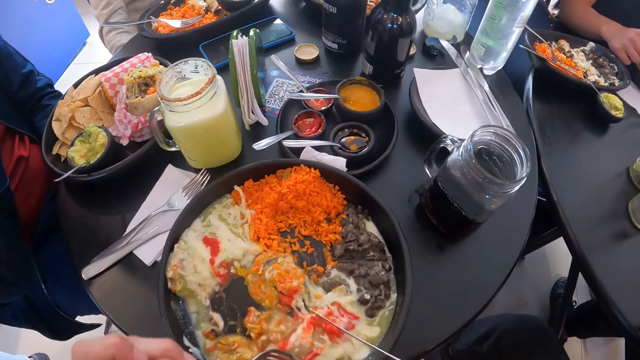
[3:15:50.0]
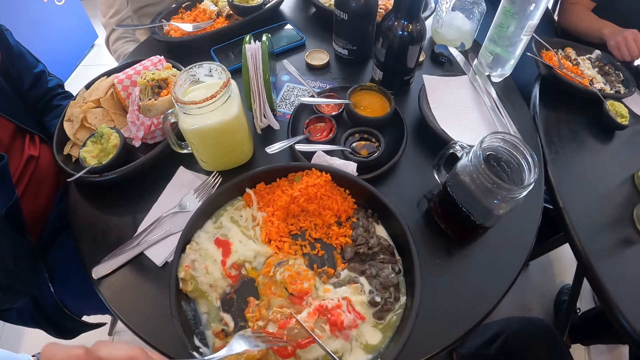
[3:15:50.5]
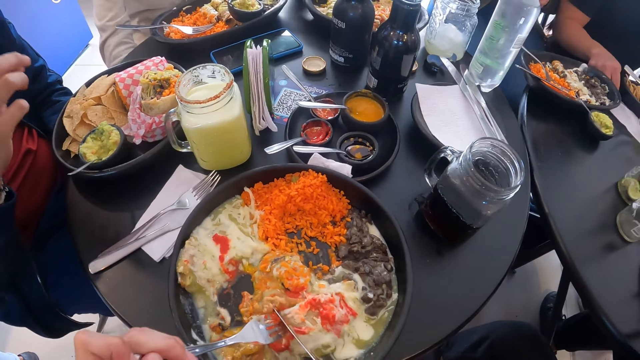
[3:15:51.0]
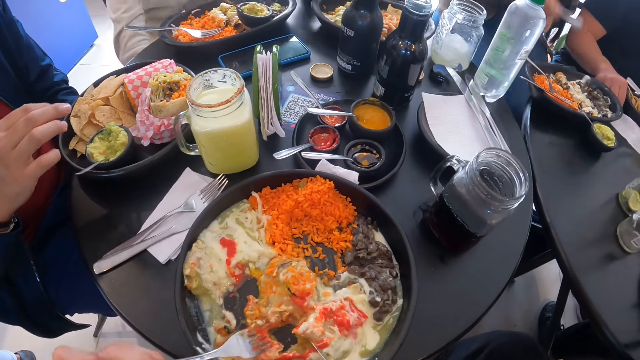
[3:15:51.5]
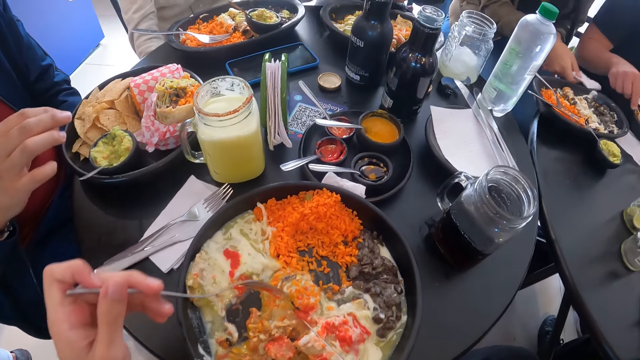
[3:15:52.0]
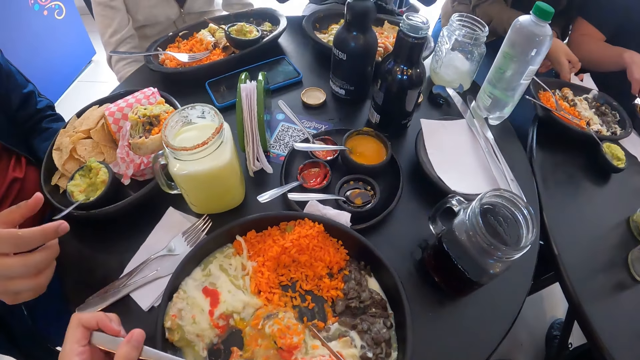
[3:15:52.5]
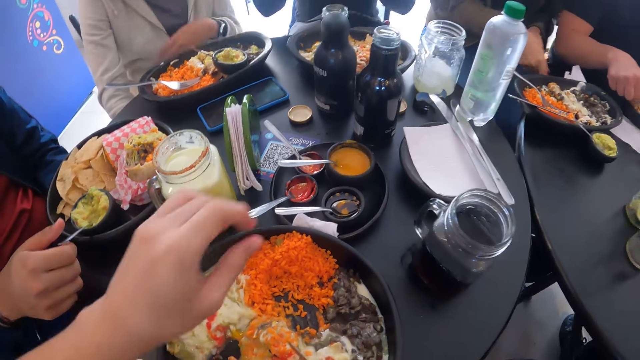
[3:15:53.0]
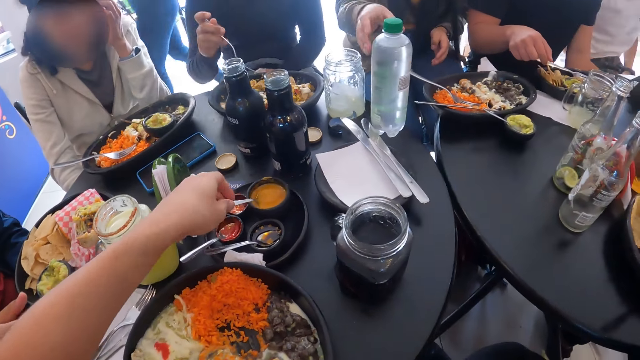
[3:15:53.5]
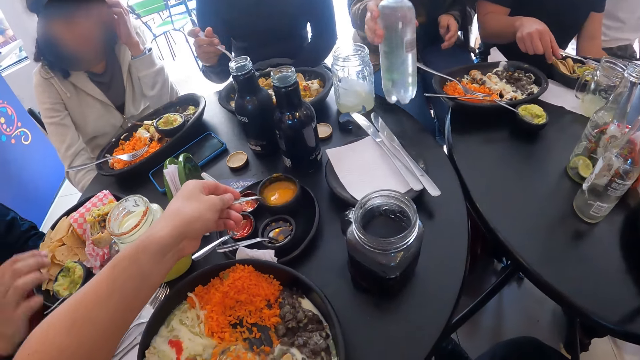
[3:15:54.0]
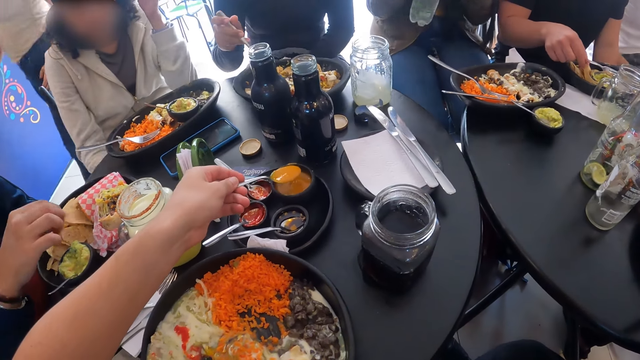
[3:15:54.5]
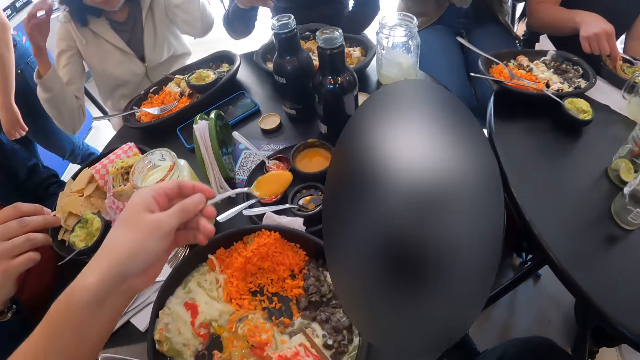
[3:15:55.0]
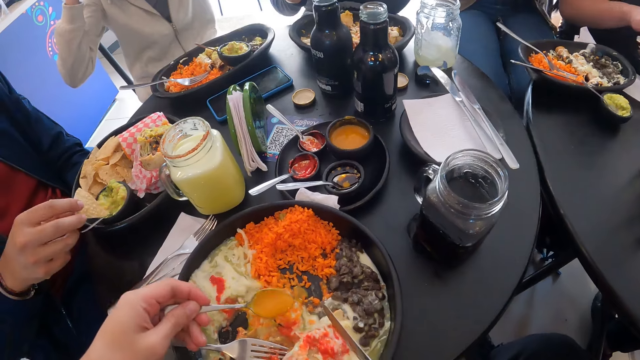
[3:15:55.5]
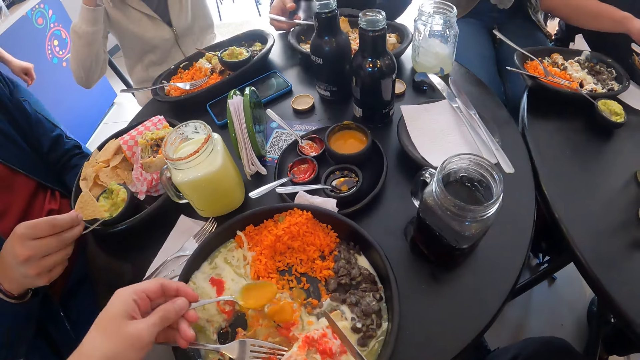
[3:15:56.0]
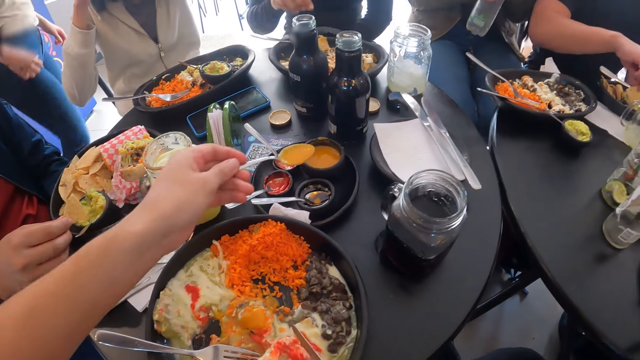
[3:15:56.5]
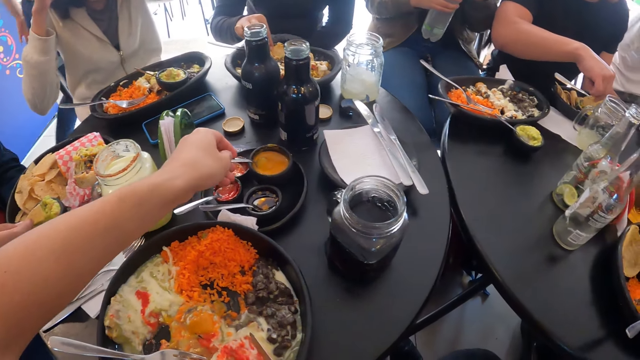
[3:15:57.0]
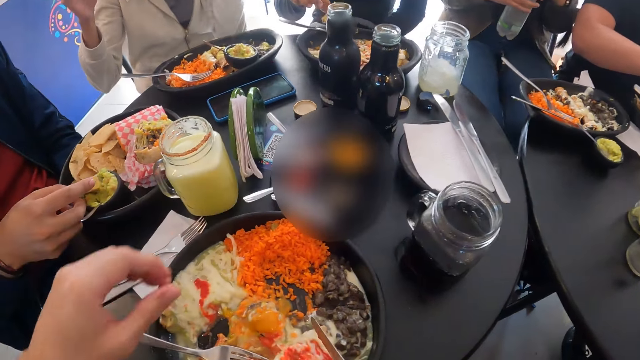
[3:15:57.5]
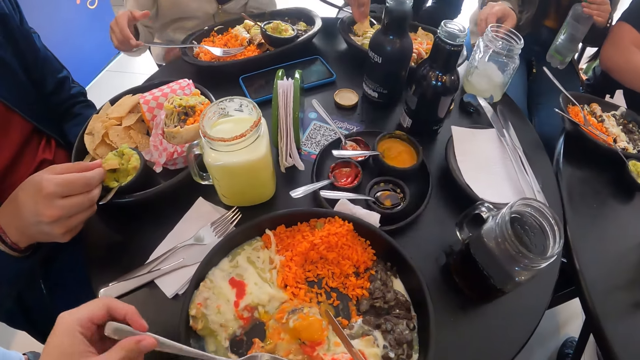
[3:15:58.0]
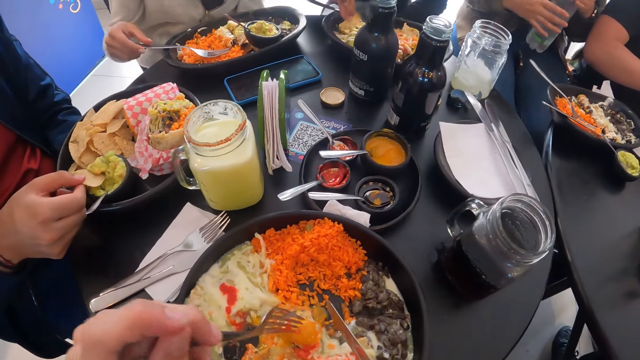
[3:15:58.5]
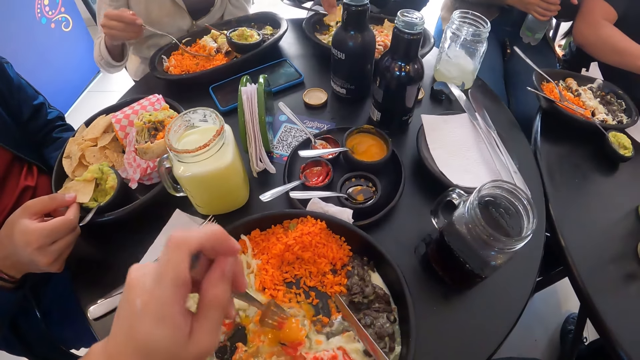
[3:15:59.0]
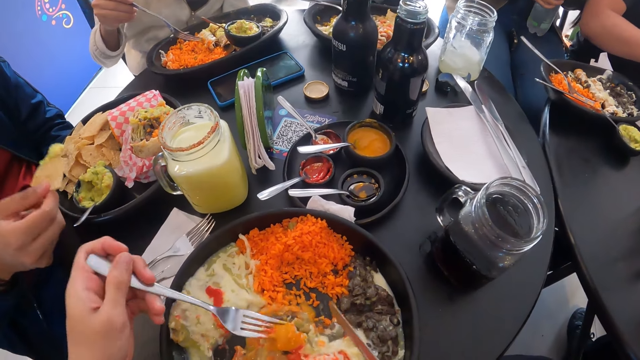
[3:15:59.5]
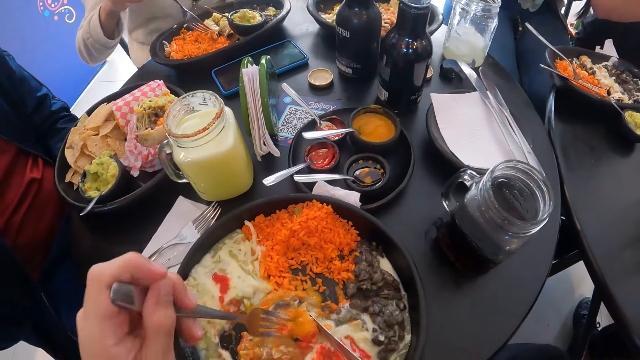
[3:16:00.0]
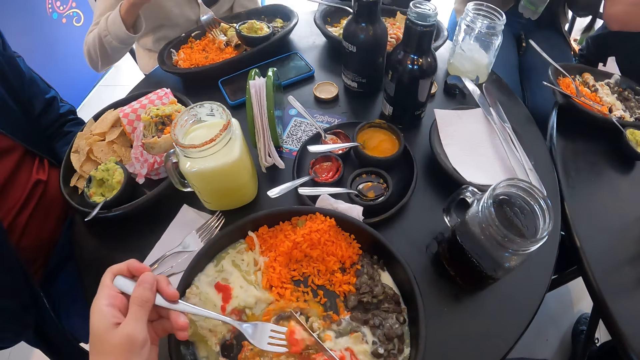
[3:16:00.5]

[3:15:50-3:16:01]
A woman wipes both hands with the paper towel. The camera wearer cuts the salad on the plate with the fork and knife in both hands. The woman places the paper towel on the table with her right hand. The camera wearer places the fork on the plate on the table with his left hand. A man holds the spoon in the bowl of guacamole on the plate with his right hand. The camera wearer picks the spoon of mustard from the bowl on the tray on the table with his left hand. The woman picks the plastic bottle on the table with her right hand. Another man holds a chip on the plate with his right hand. Another woman moves rice on the plate on the table with the fork in her right hand. The first man picks a chip from the table with his right hand. The camera wearer pours the mustard from the spoon into the plate on the table with his left hand. The second woman places the fork on the plate on the table with her right hand. The first man dips the chip in the bowl of guacamole with his right hand. The camera wearer places the spoon in the bowl on the tray on the table with his left hand. The second woman picks a chip on the plate with her right hand. The camera wearer picks the fork on the plate on the table with his left hand. The second woman dips the chip in the sauce in the plate with her right hand. The first woman picks the cup on the table with her right hand. The camera wearer scoops the salad from the plate with the fork and knife in both hands. The first woman holds the plastic bottle with both hands.

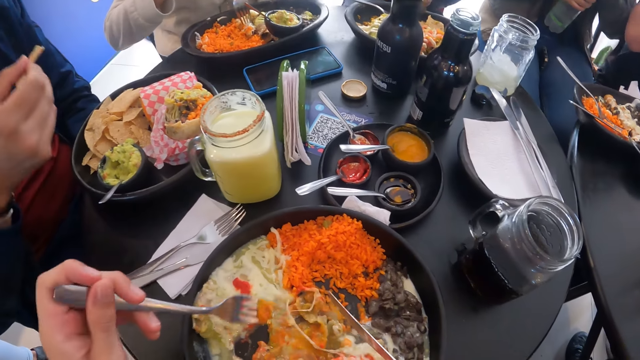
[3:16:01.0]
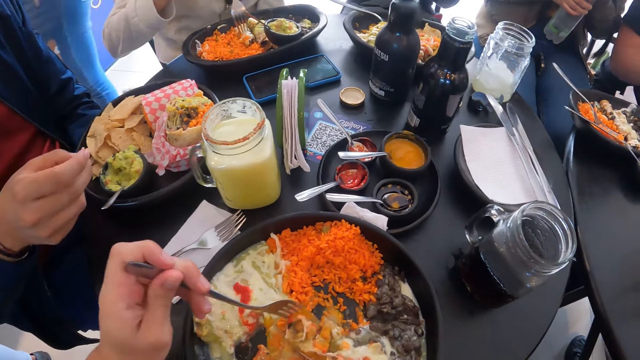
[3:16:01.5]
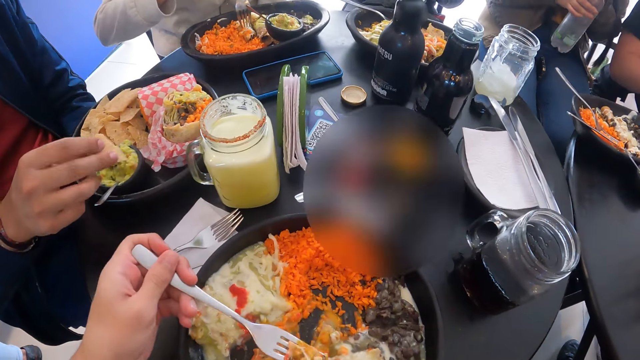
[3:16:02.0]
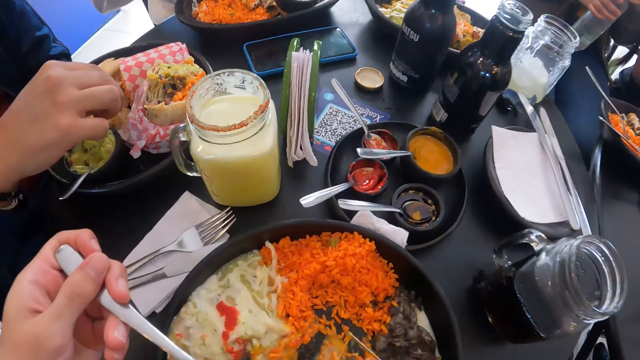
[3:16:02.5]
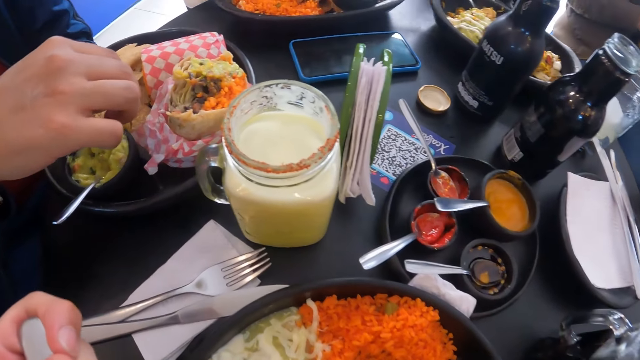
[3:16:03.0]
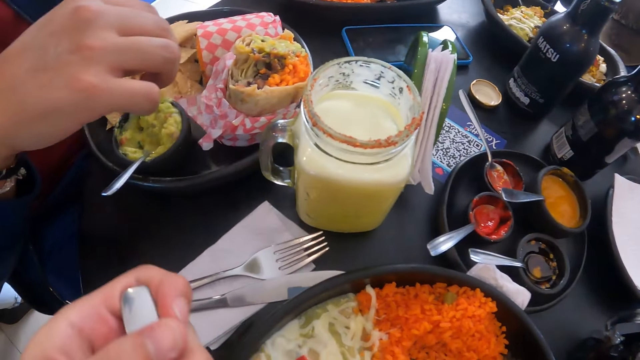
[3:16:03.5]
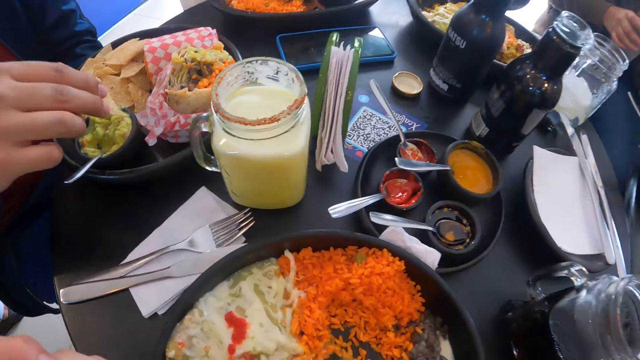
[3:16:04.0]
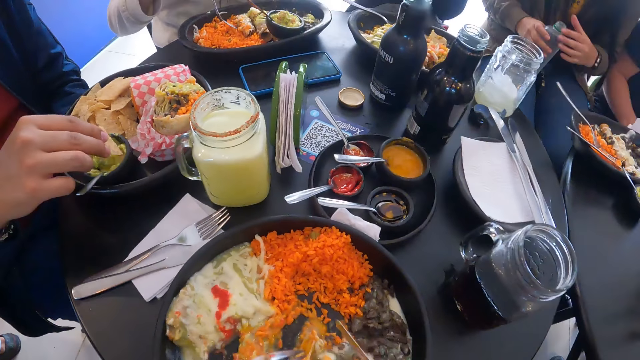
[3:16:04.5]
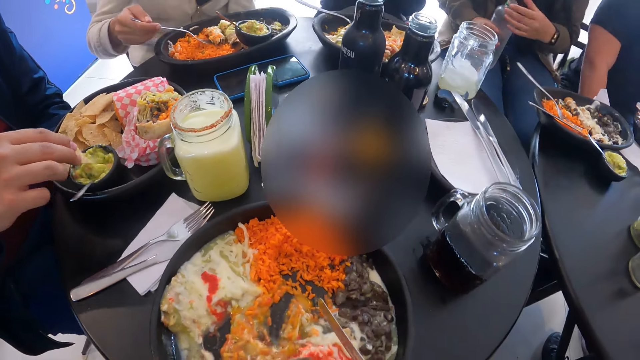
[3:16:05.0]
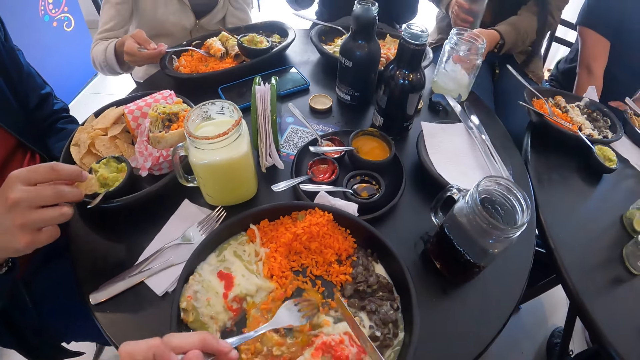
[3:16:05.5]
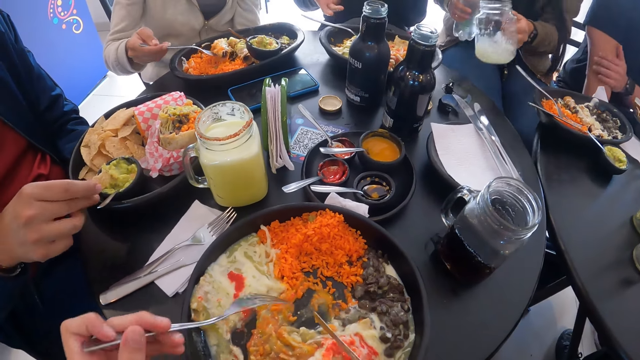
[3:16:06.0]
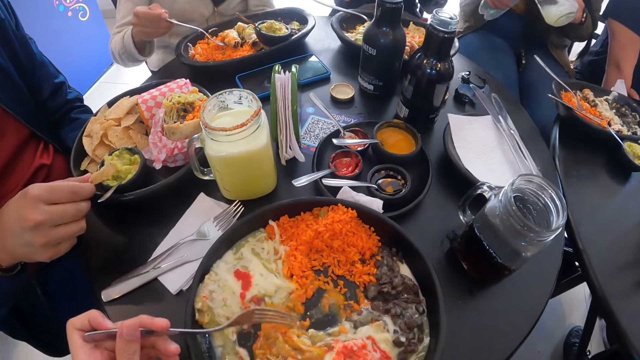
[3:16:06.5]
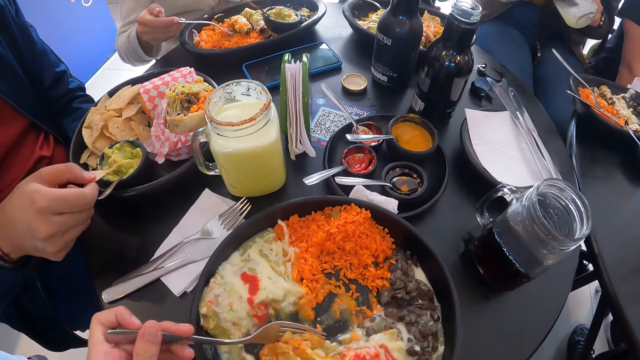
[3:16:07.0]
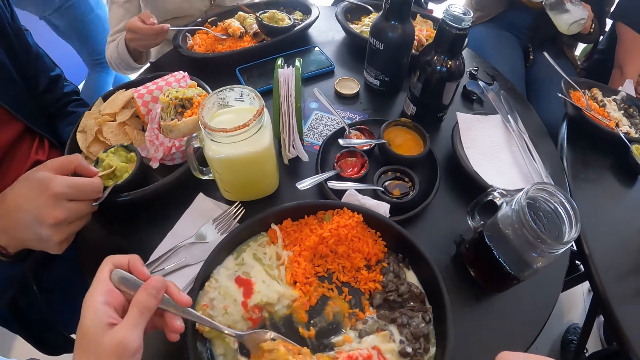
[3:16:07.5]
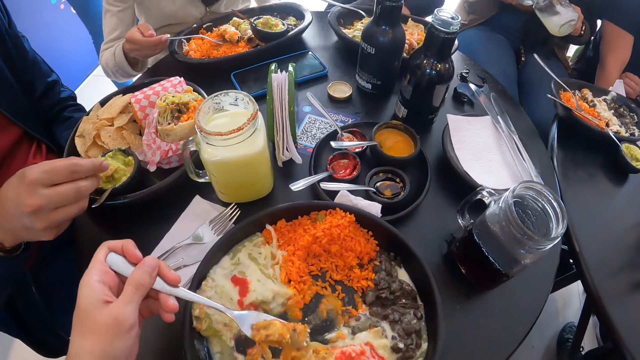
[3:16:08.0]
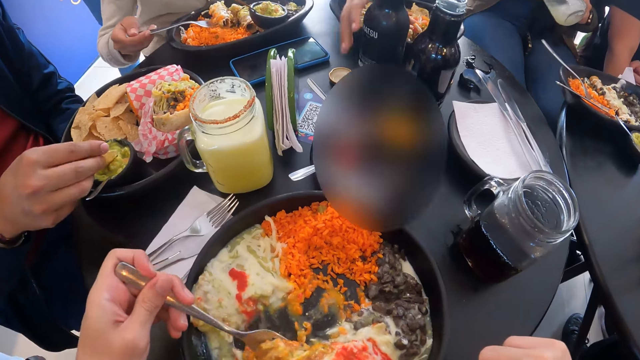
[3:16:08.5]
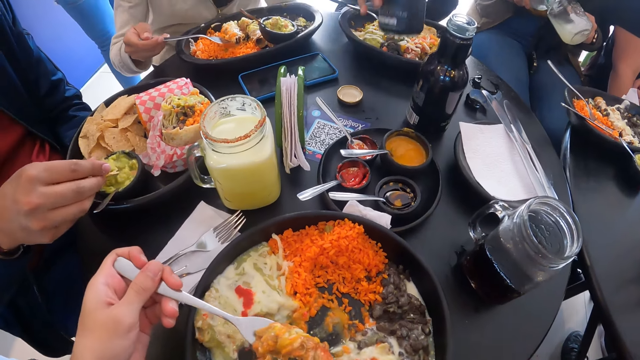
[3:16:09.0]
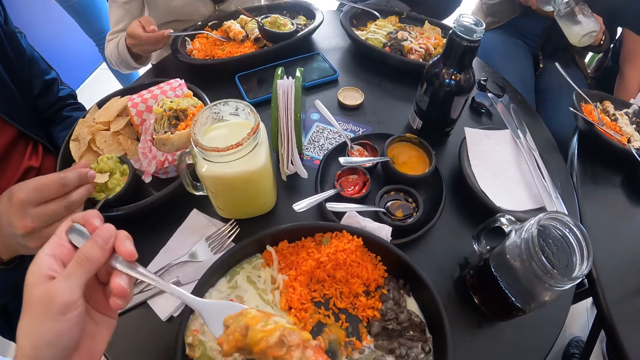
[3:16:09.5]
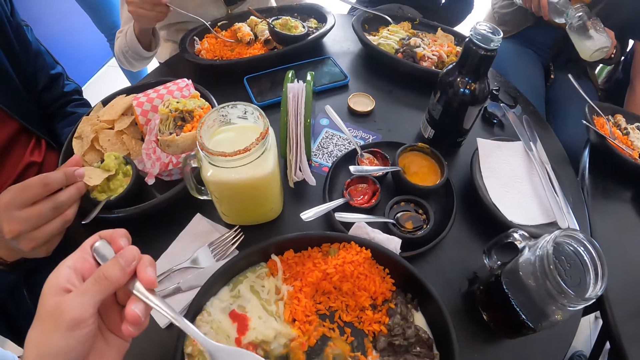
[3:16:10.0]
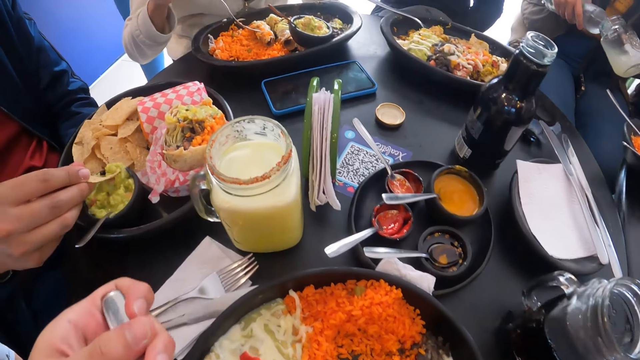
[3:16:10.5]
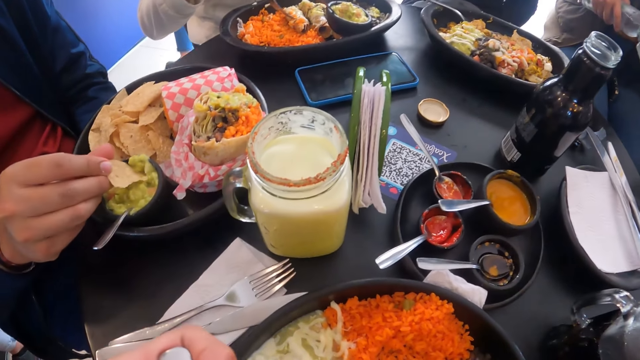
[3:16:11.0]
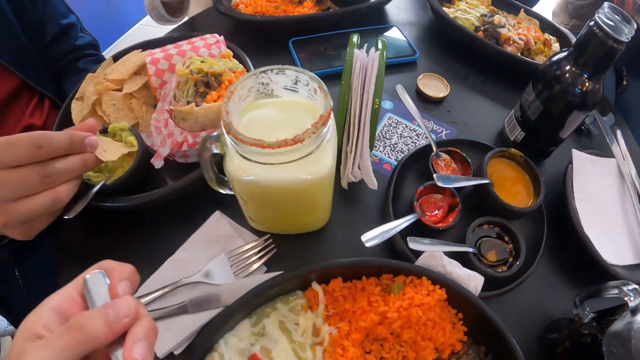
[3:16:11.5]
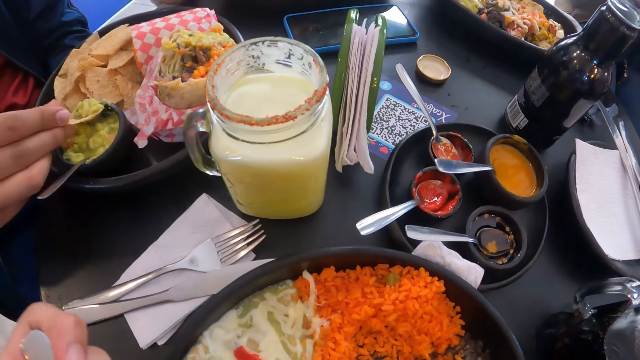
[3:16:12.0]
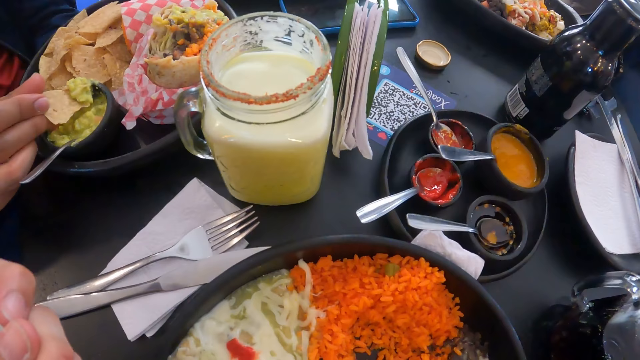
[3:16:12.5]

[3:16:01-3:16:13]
A man picks a chip from the plate on the table with his right hand. The camera wearer eats the salad with the fork in his left hand. The man eats food with his hands and dips the chip in the bowl of guacamole with his right hand. A woman picks the cup from the table with her left hand. The camera wearer scoops the salad from the plate with the fork and knife in both hands. The woman pours water in the cup from the plastic bottle in her right hand. Another woman picks the black bottle on the table with her right hand. The camera wearer eats the salad with the fork in his left hand.
